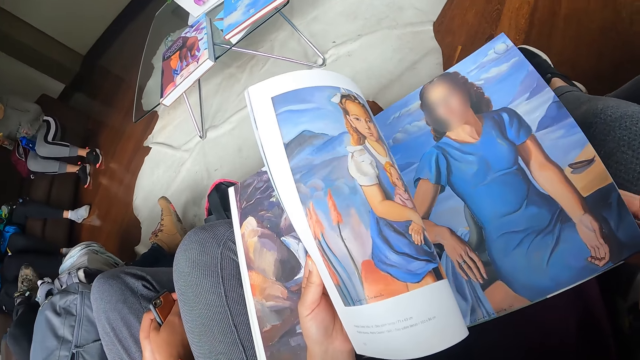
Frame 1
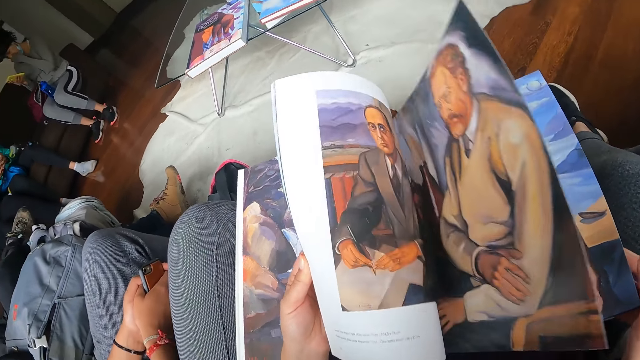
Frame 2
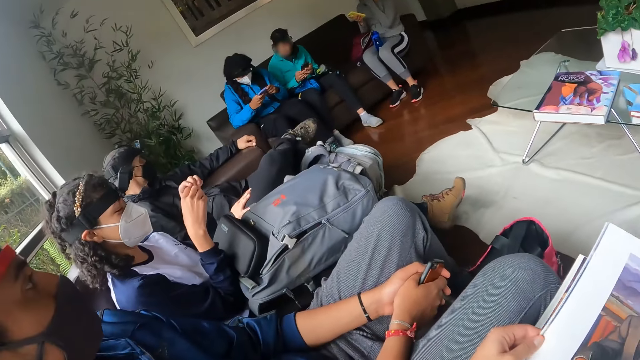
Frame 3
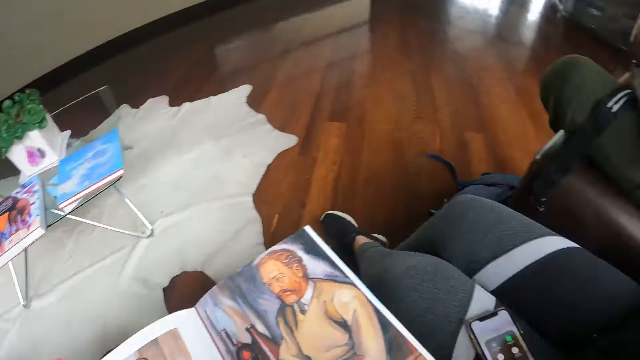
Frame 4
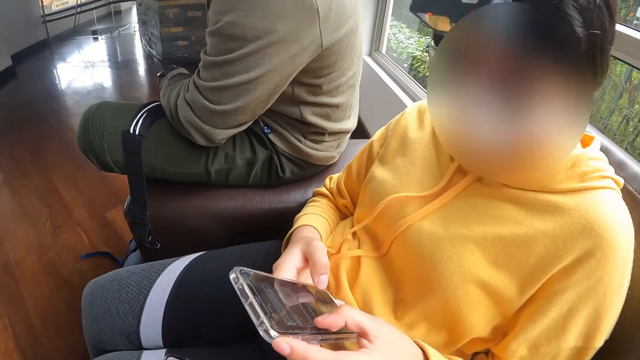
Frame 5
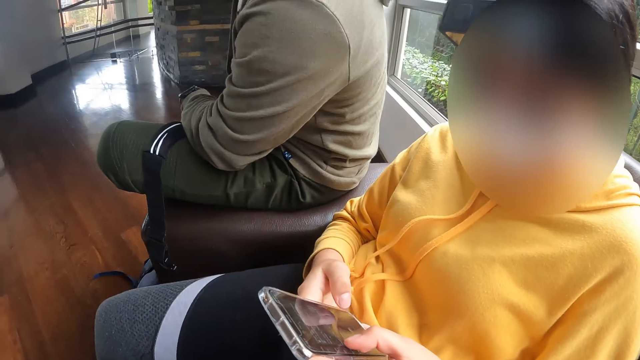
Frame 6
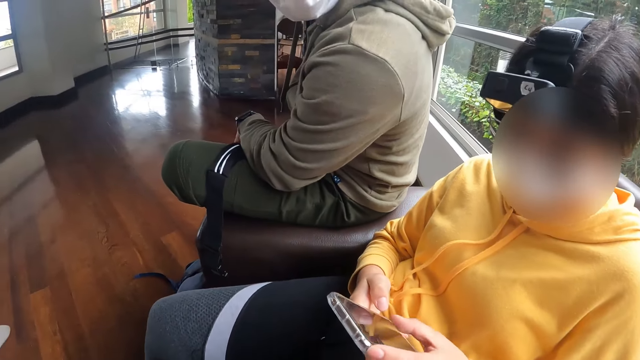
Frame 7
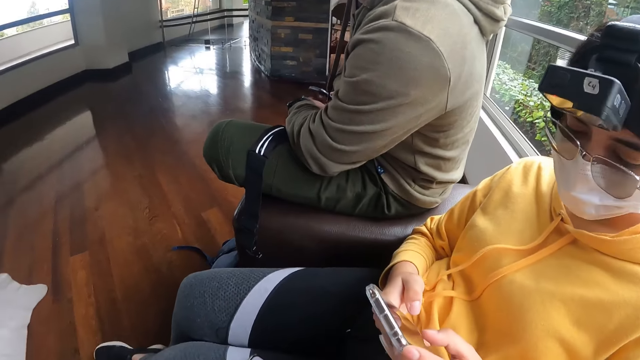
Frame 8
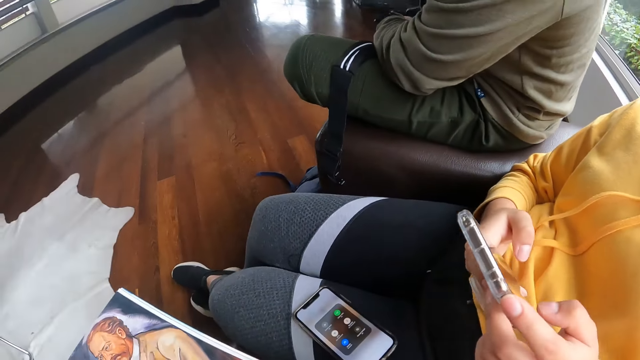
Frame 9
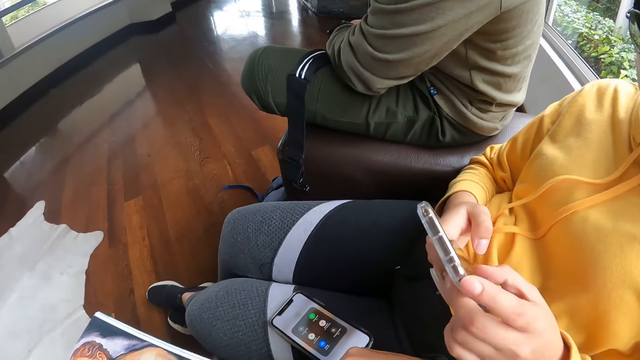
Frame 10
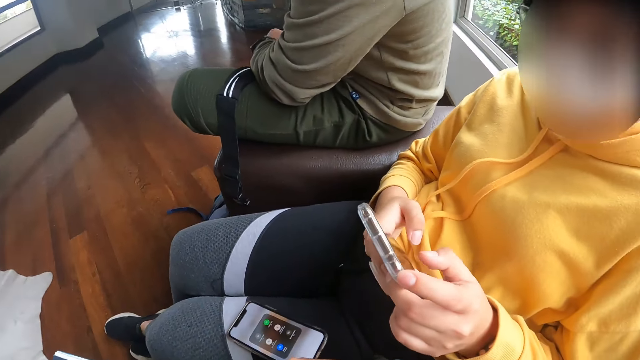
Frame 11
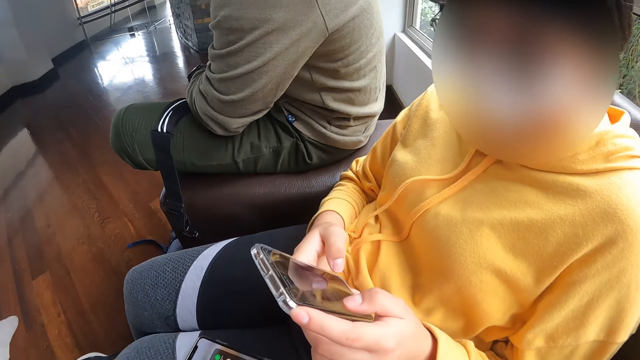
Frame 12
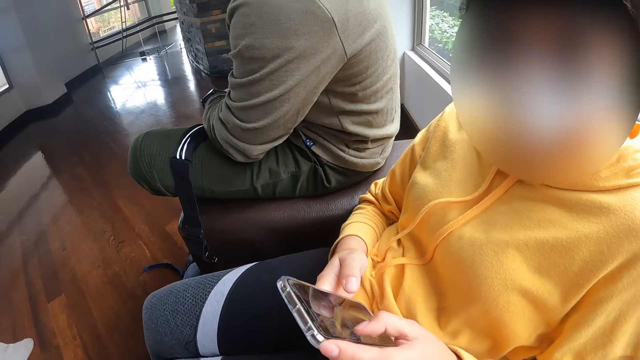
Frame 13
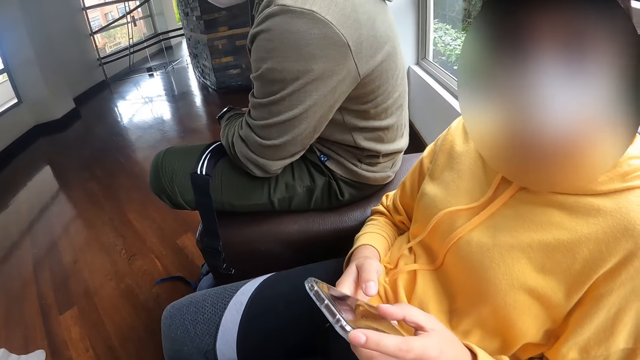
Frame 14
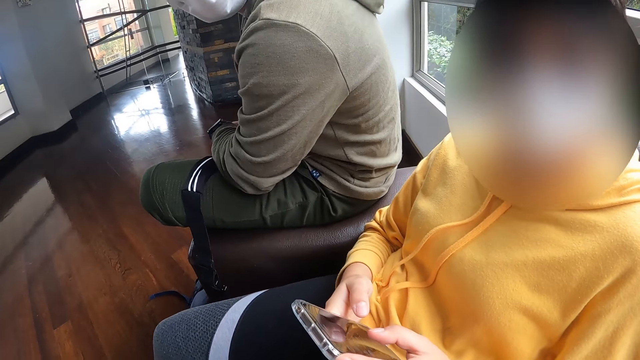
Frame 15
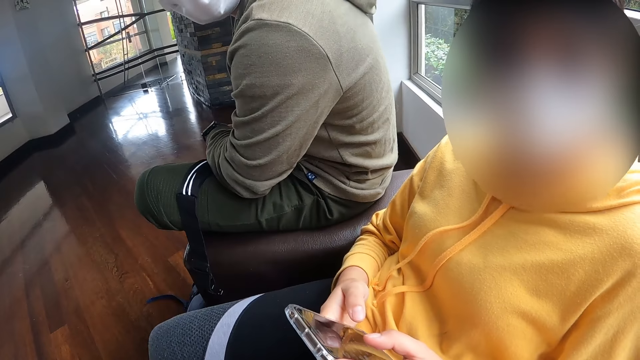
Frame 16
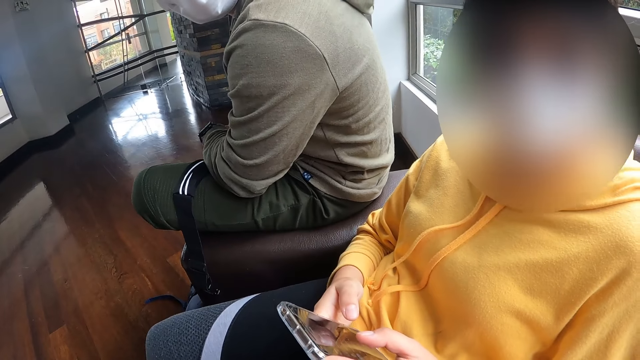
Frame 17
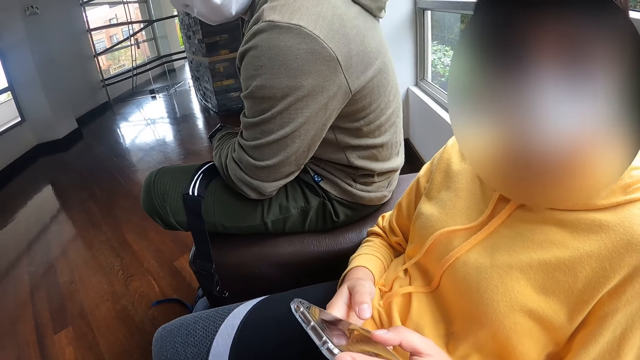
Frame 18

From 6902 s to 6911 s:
The camera wearer flips a page of the magazine with her left hand. The woman operates the phone with both hands.

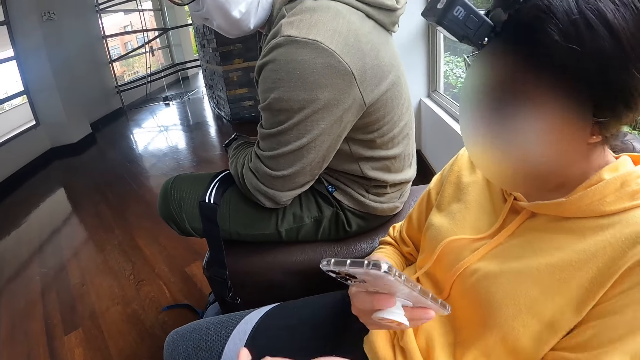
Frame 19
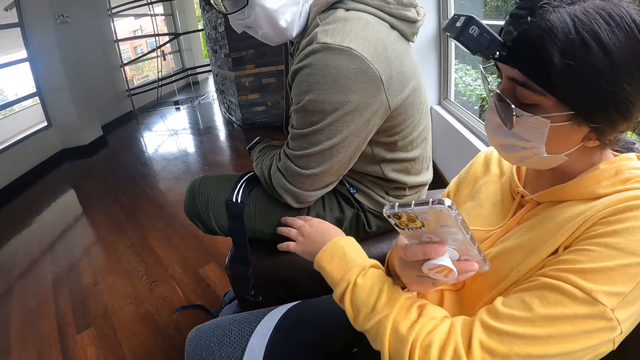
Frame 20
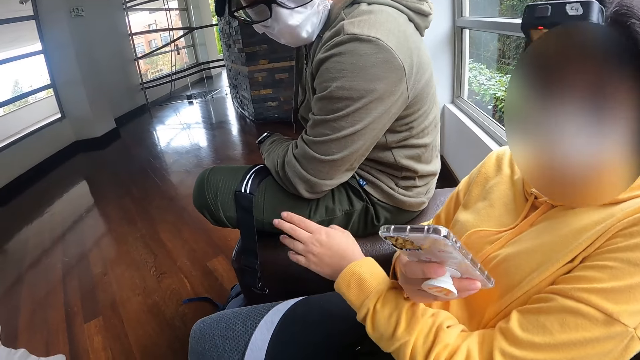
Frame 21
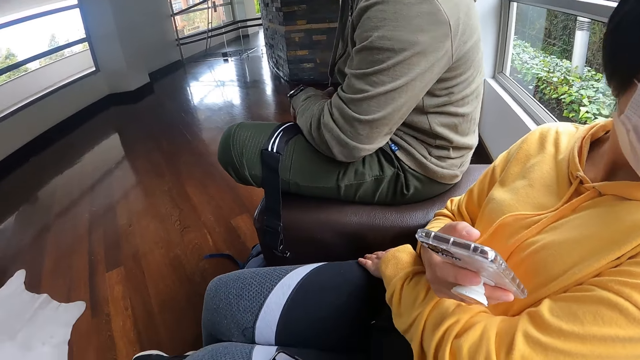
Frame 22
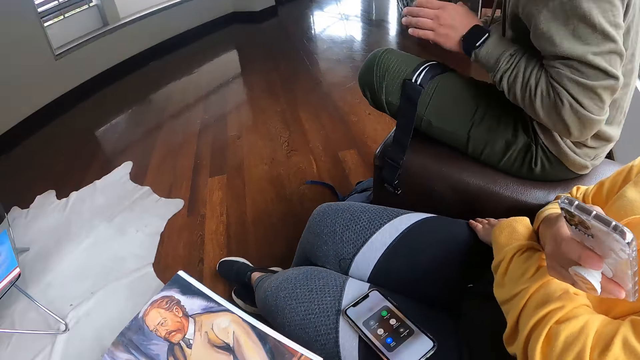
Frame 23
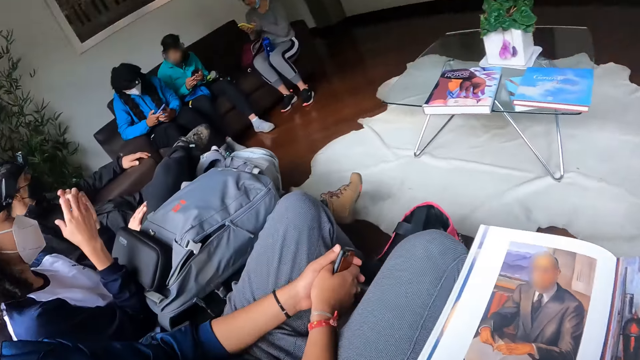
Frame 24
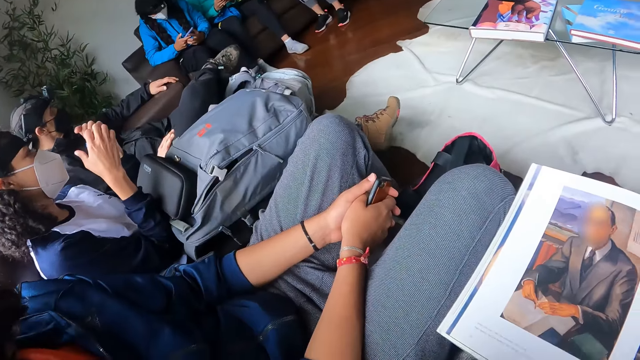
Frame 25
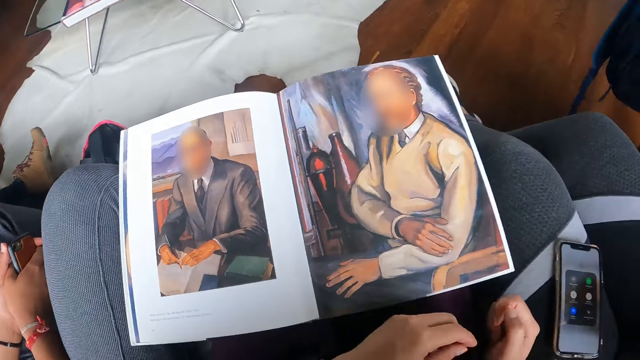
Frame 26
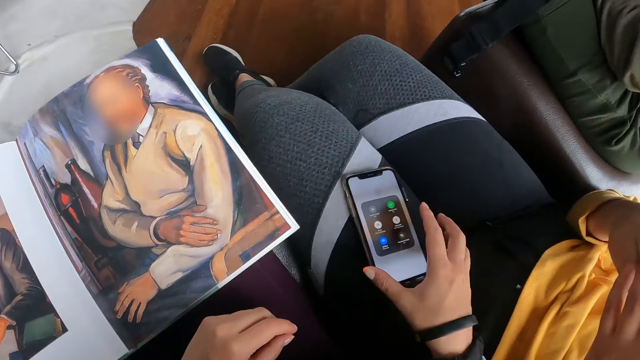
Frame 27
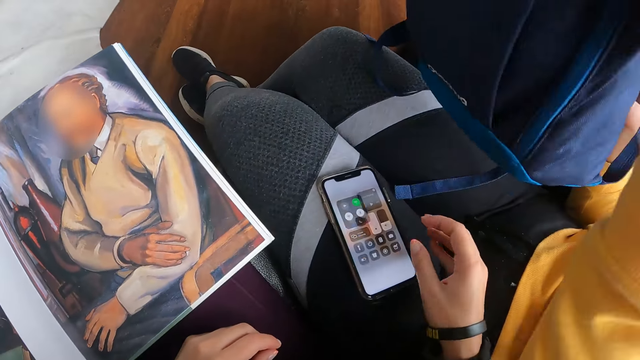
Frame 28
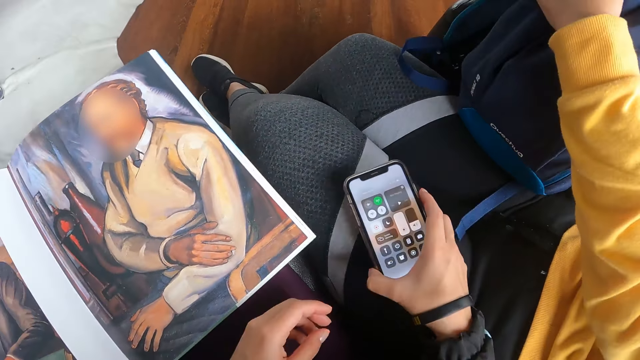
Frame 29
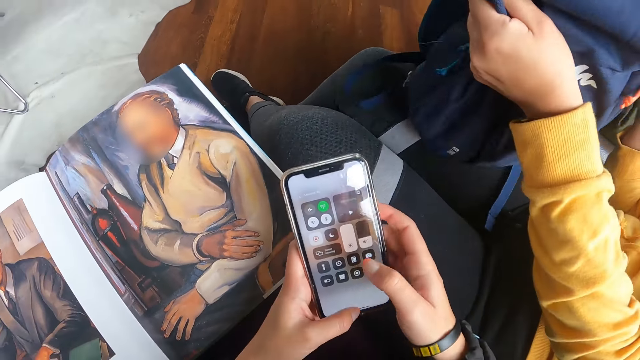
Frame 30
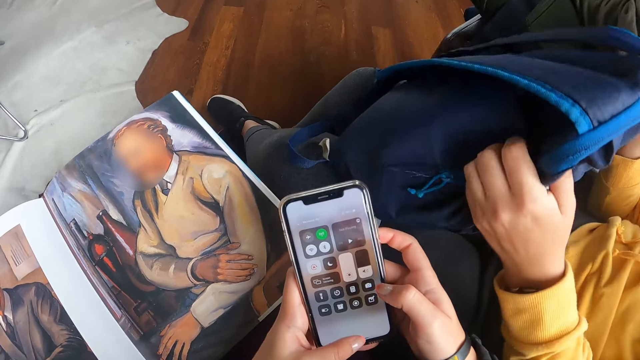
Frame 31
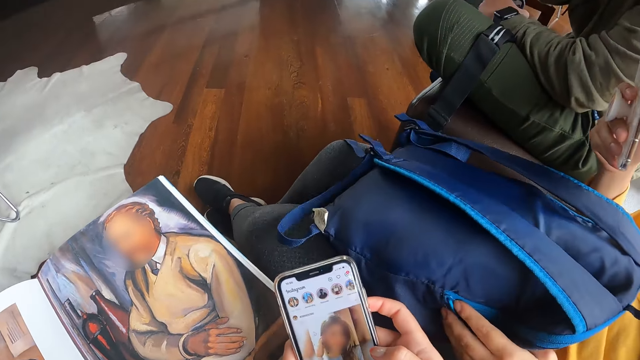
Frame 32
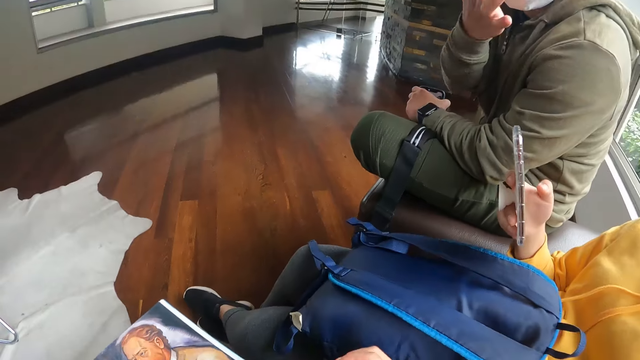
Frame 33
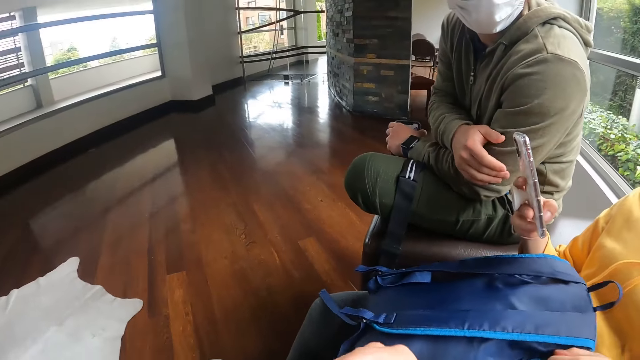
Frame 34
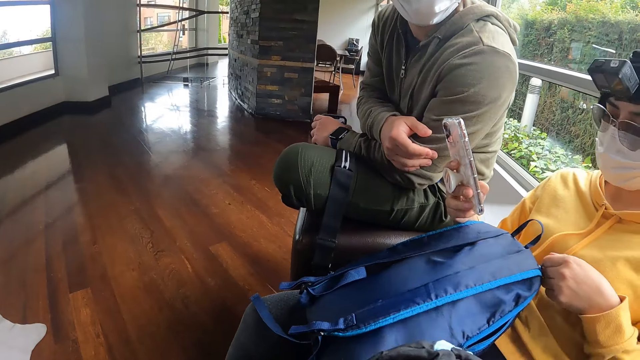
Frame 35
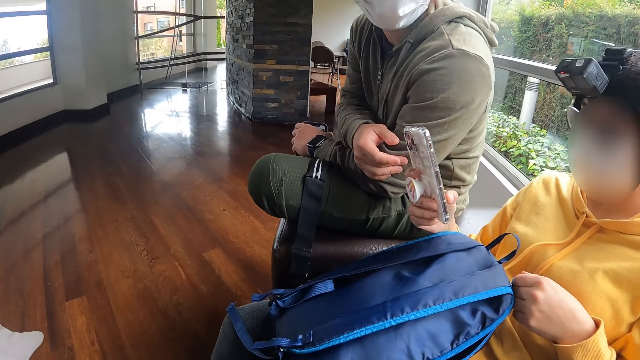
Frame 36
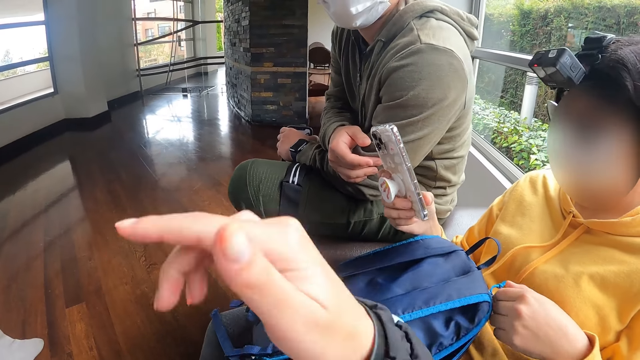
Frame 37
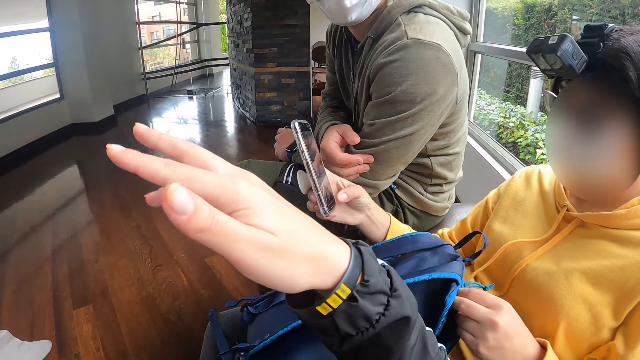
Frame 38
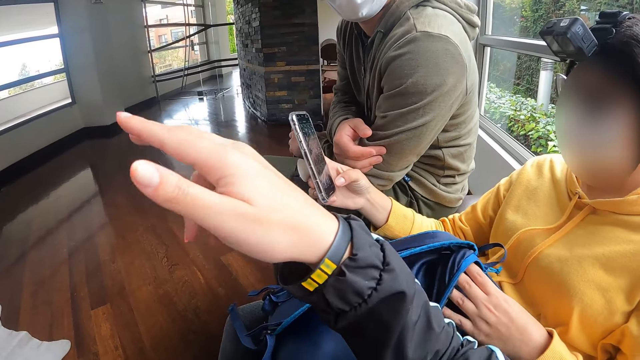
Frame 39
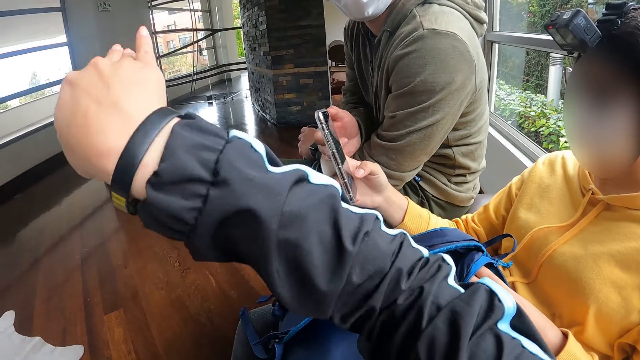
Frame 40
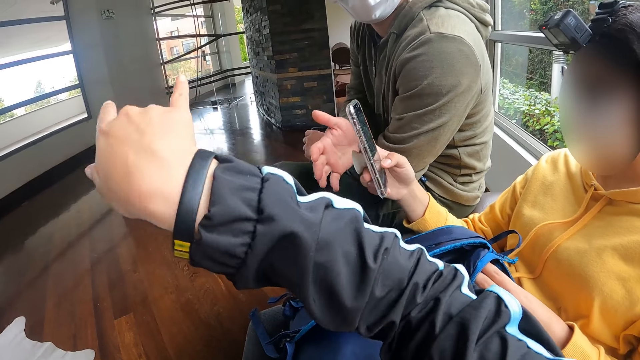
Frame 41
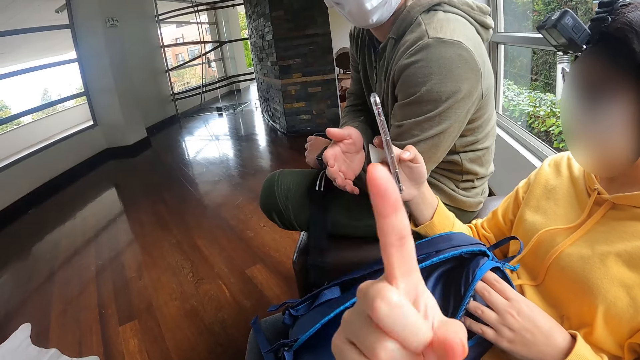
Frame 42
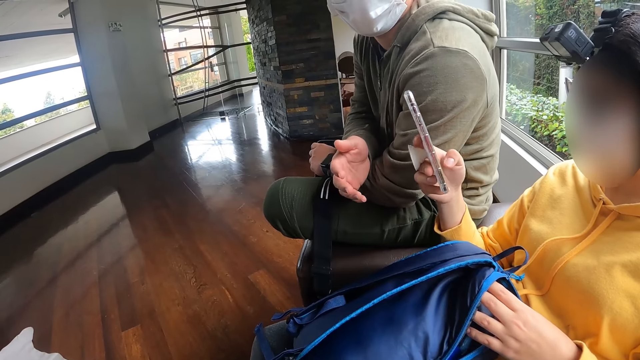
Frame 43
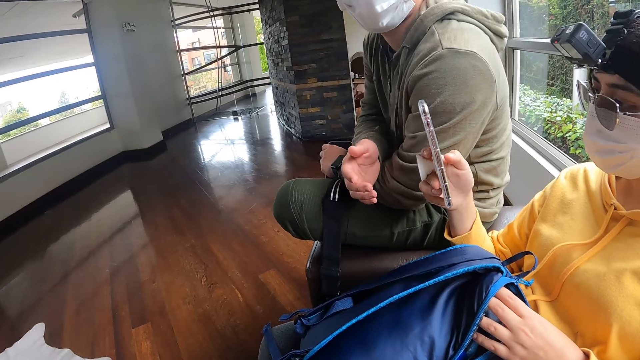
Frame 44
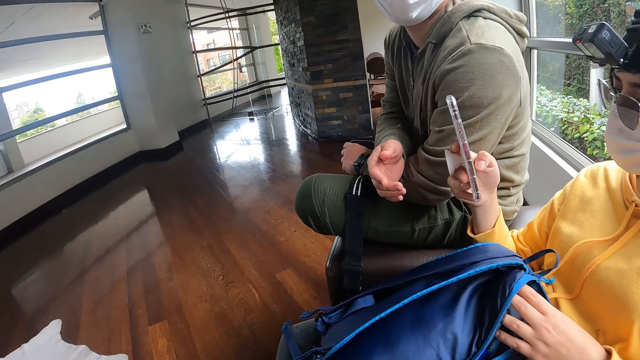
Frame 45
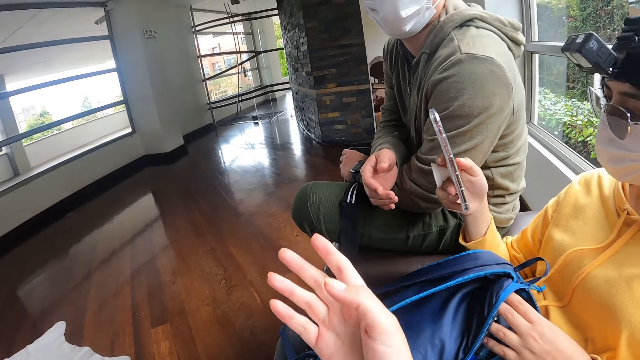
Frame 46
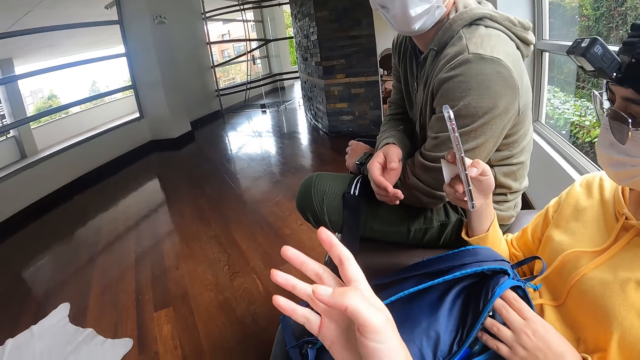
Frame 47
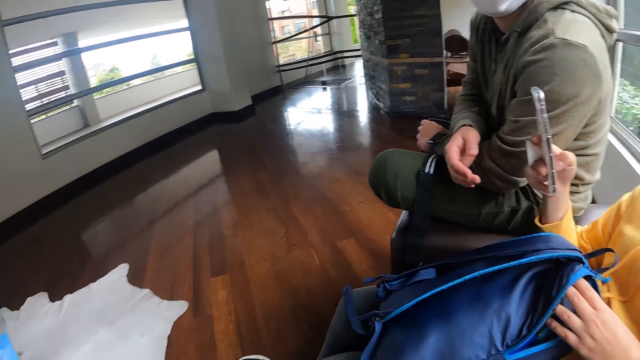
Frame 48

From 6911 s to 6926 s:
The woman taps the man with her left hand. The camera wearer looks around. She operates the phone on the thigh of the woman with her right hand. The woman places a bag on her thigh with her left hand. The camera wearer takes the phone from the thigh of the woman with her right hand and operates the phone with her left hand. The woman operates the phone with her right hand and unzips the bag on her thigh with her left hand. The camera wearer looks around. She interacts with the man.
